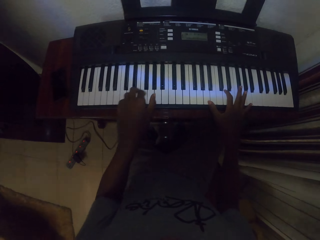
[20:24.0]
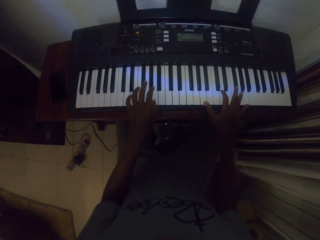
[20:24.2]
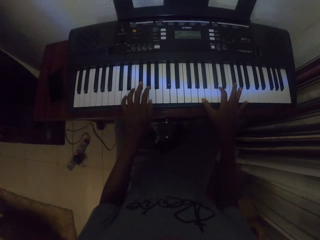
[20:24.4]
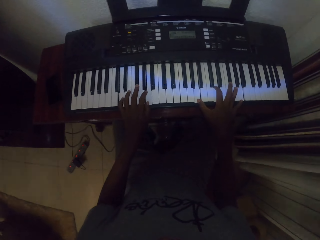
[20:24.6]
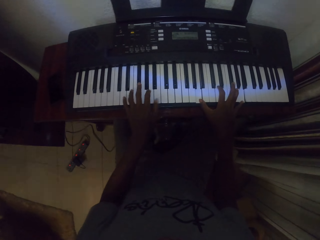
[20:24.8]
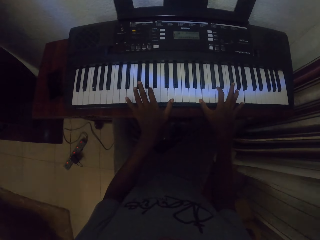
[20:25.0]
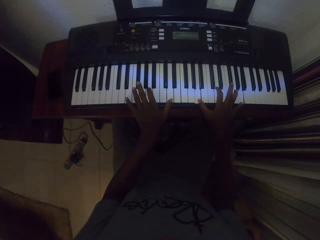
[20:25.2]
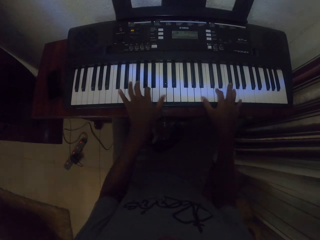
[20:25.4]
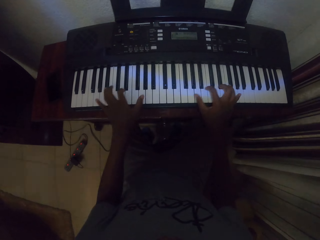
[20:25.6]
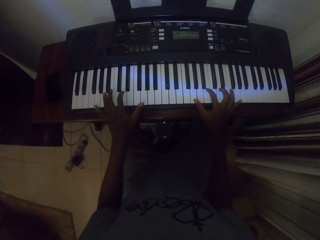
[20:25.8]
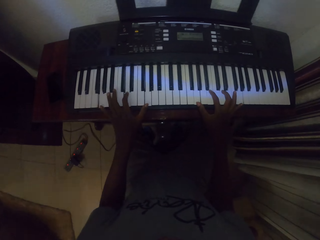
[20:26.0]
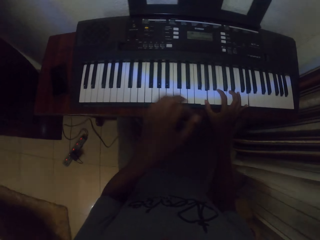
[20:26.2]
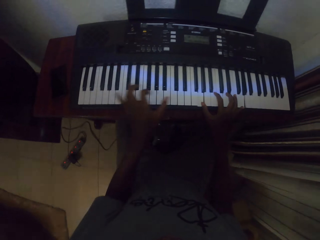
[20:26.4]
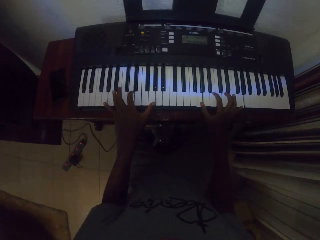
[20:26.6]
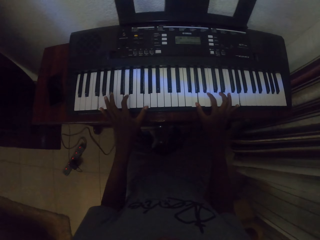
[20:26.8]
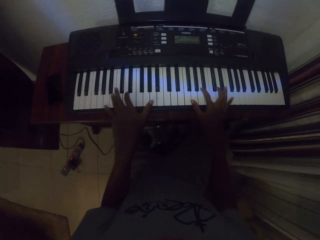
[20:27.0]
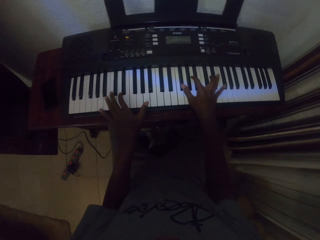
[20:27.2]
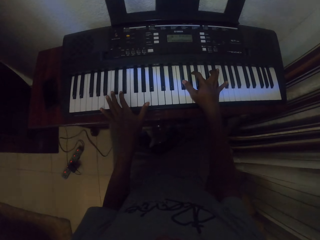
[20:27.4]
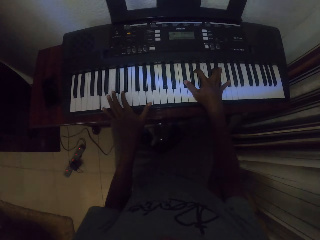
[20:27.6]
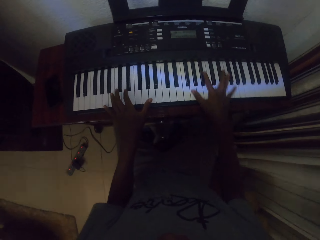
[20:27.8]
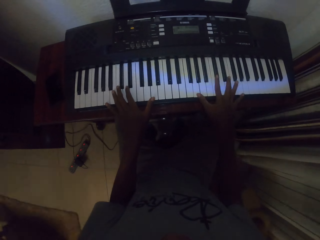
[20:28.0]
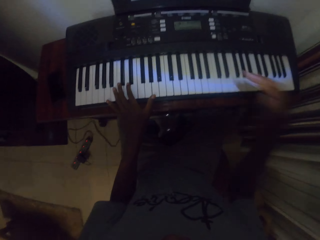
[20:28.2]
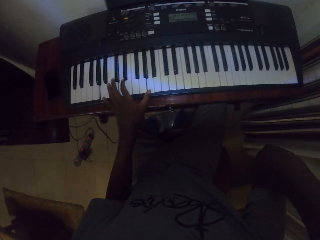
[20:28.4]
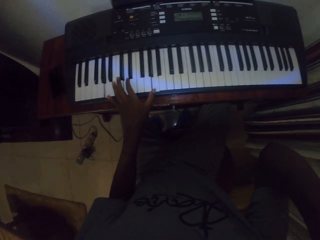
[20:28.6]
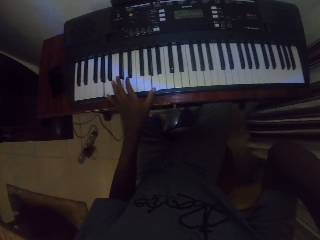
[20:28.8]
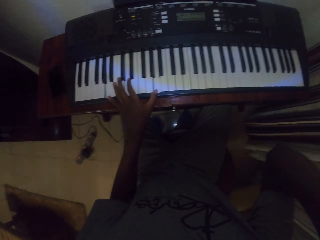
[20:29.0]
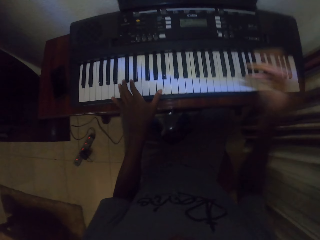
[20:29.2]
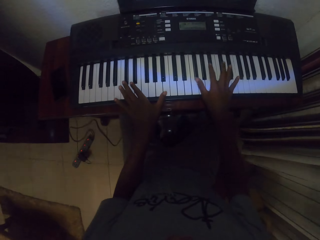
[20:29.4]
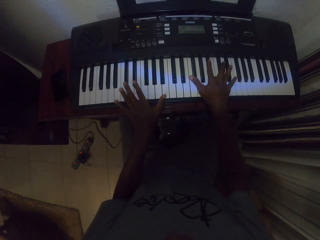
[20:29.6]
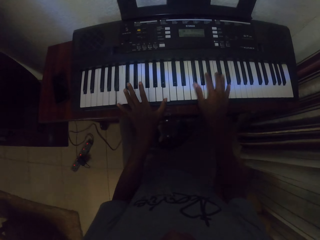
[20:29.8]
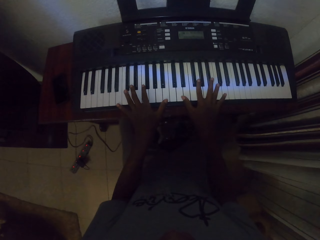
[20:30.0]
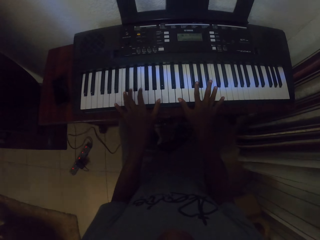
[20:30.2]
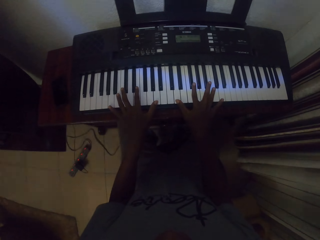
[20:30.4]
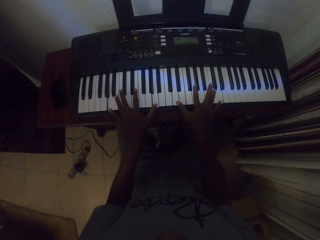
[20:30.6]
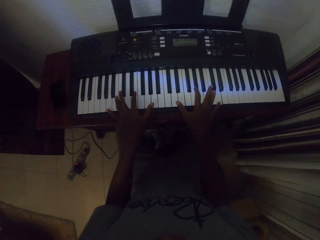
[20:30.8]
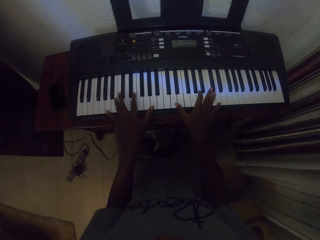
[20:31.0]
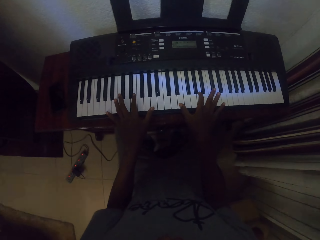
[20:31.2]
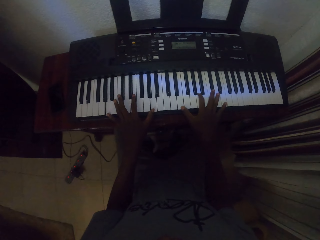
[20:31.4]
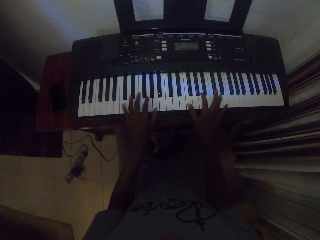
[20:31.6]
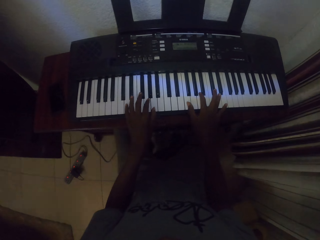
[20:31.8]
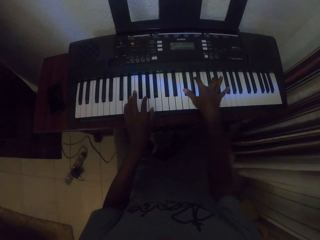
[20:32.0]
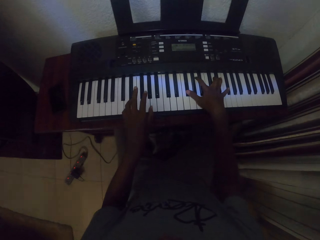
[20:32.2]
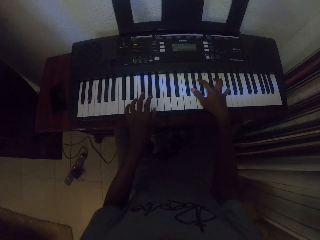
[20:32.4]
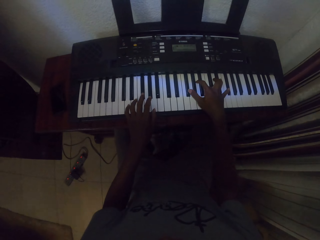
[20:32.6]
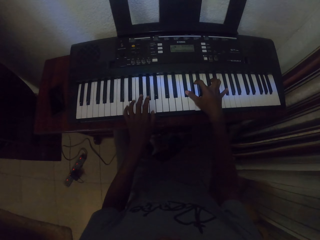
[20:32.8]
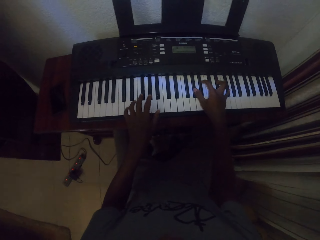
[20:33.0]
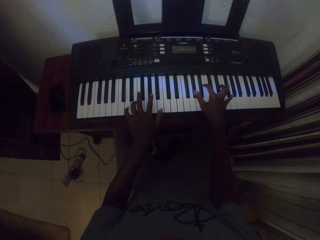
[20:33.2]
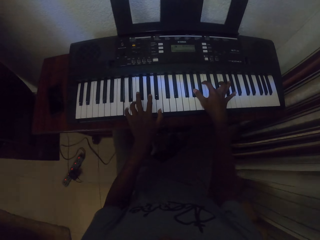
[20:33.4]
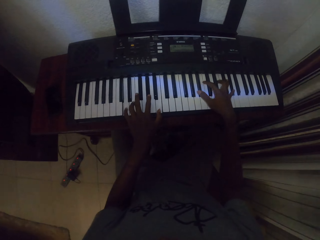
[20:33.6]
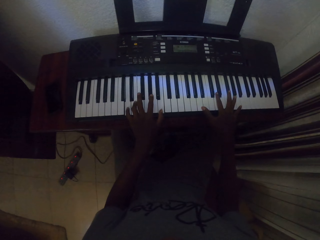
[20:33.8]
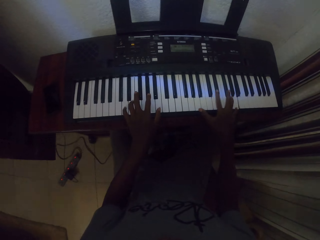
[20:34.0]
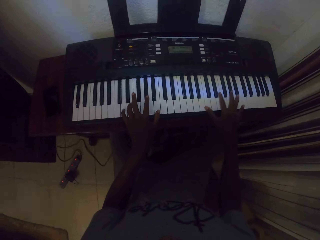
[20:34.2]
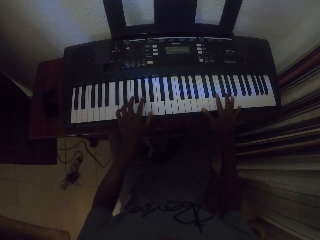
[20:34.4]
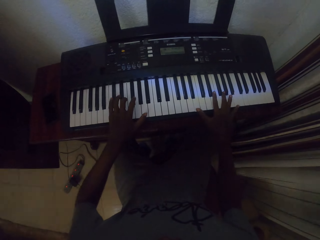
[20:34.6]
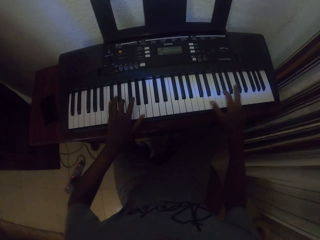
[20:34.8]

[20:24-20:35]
The camera wearer touches the ears. They play the piano.

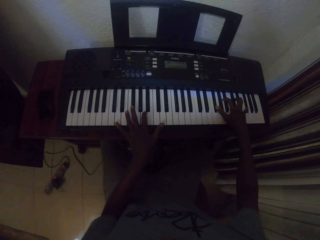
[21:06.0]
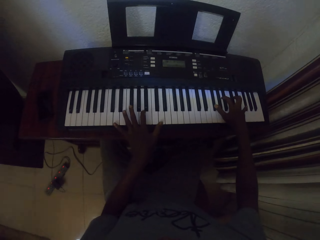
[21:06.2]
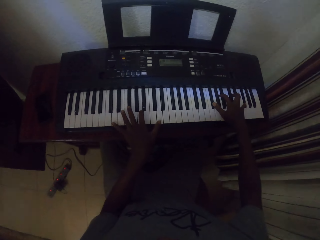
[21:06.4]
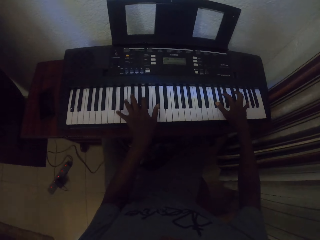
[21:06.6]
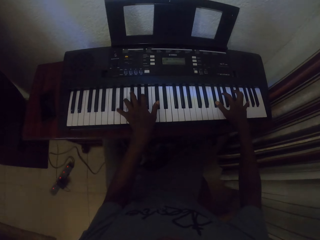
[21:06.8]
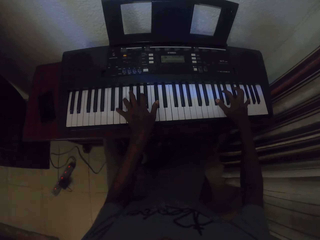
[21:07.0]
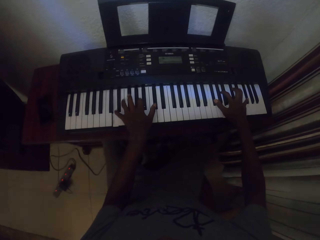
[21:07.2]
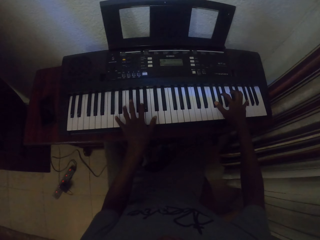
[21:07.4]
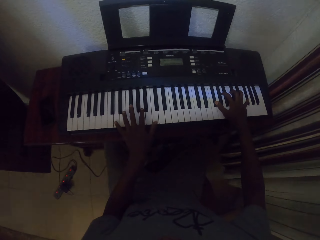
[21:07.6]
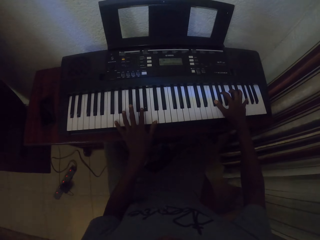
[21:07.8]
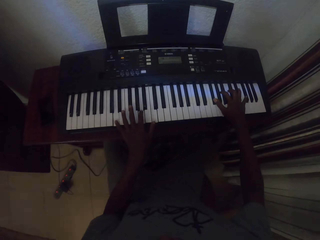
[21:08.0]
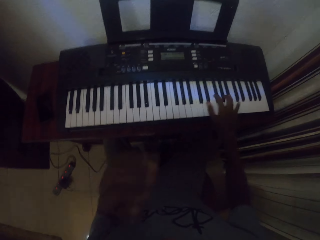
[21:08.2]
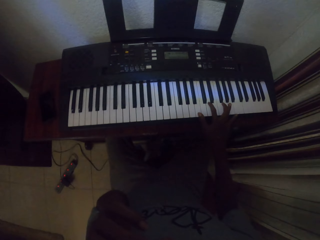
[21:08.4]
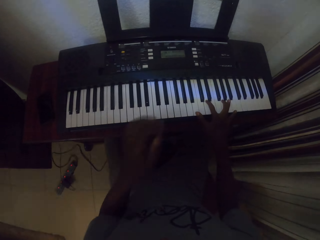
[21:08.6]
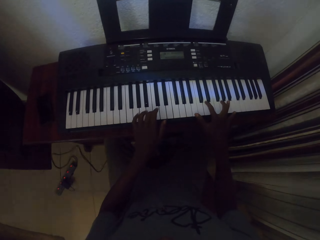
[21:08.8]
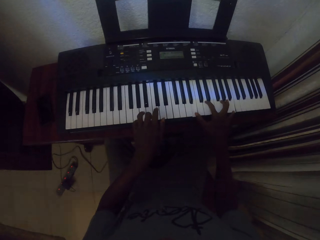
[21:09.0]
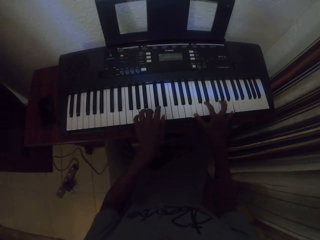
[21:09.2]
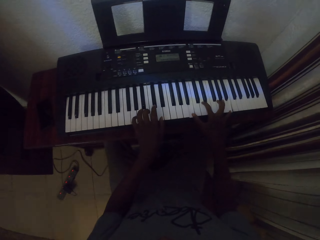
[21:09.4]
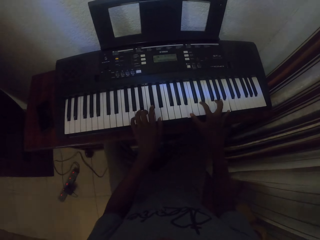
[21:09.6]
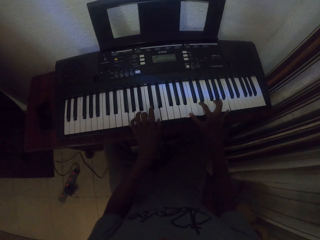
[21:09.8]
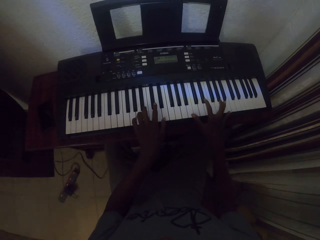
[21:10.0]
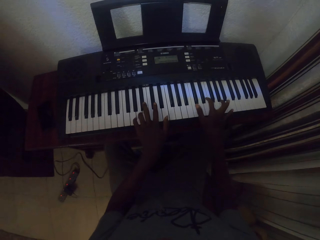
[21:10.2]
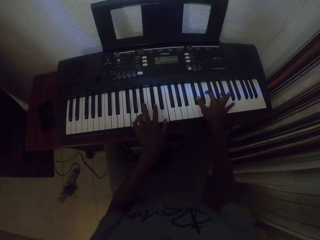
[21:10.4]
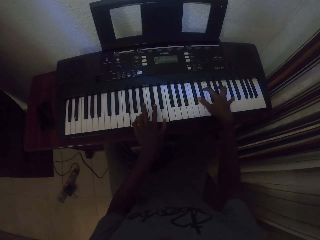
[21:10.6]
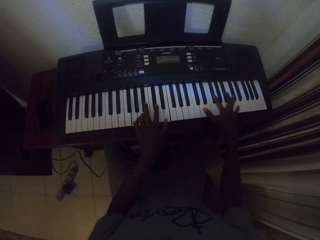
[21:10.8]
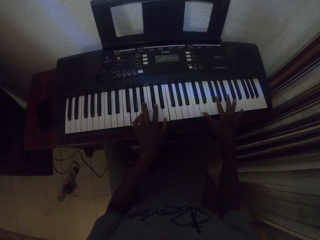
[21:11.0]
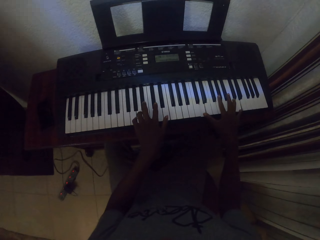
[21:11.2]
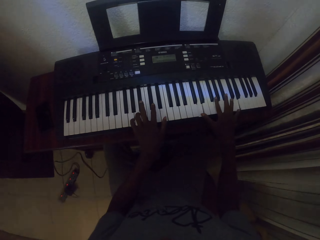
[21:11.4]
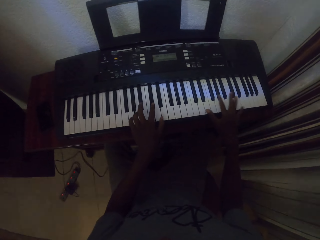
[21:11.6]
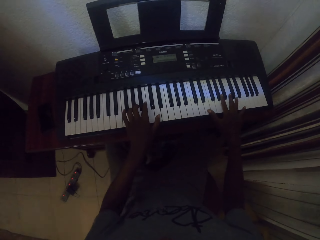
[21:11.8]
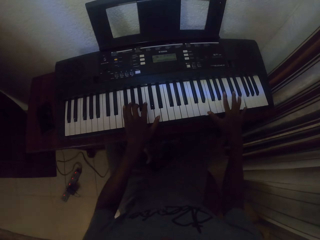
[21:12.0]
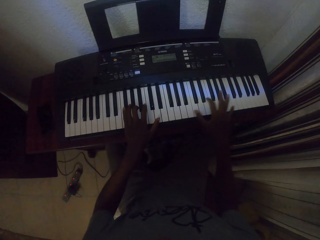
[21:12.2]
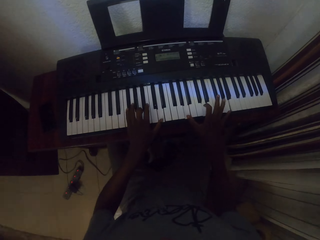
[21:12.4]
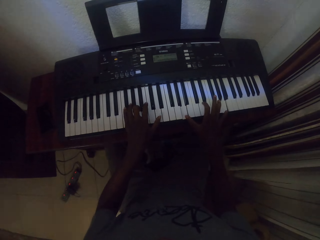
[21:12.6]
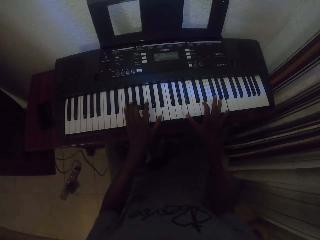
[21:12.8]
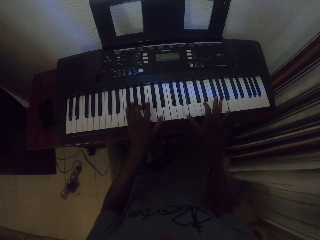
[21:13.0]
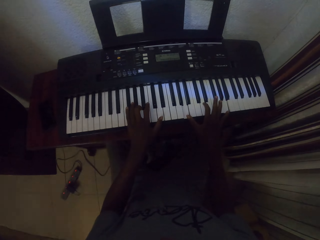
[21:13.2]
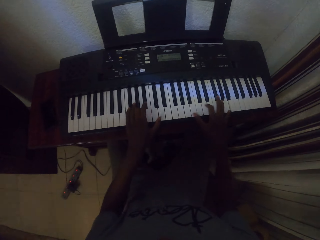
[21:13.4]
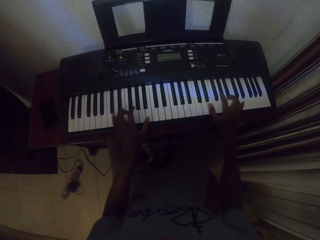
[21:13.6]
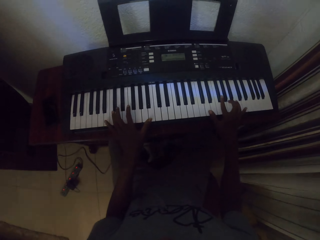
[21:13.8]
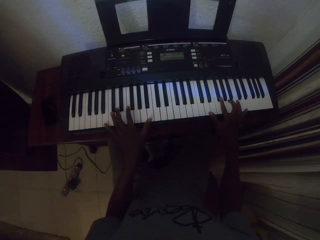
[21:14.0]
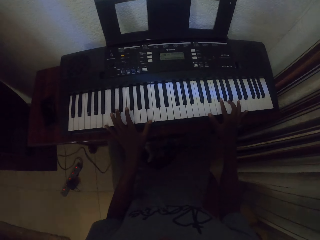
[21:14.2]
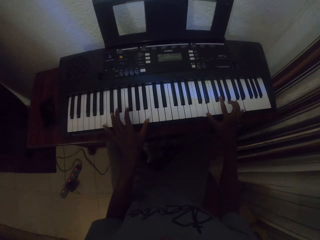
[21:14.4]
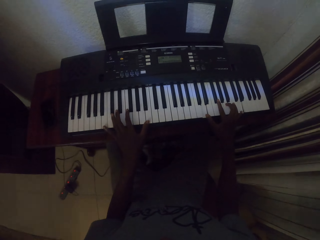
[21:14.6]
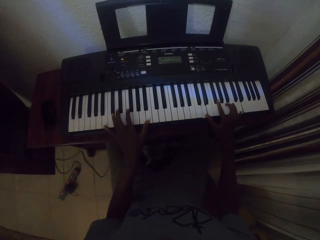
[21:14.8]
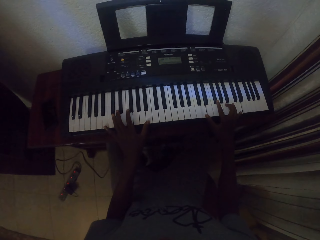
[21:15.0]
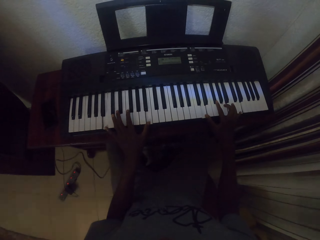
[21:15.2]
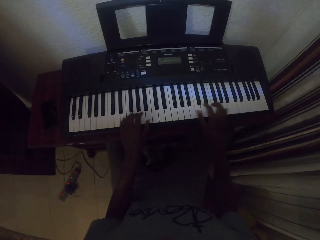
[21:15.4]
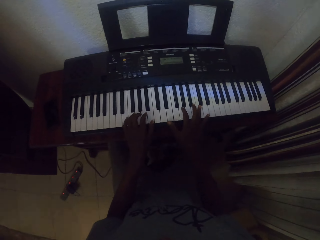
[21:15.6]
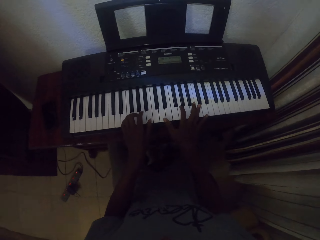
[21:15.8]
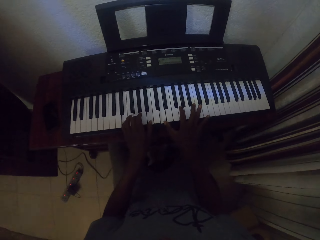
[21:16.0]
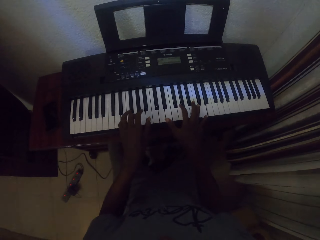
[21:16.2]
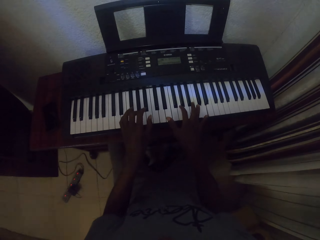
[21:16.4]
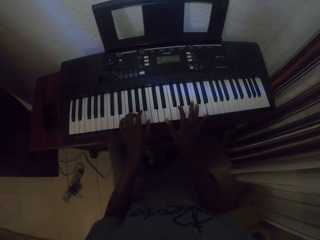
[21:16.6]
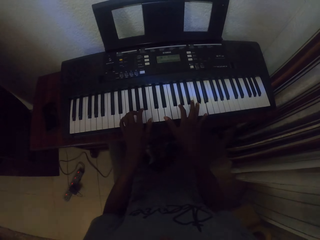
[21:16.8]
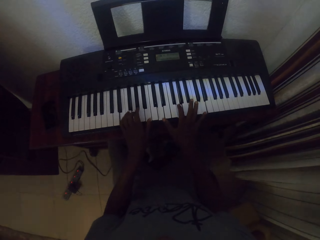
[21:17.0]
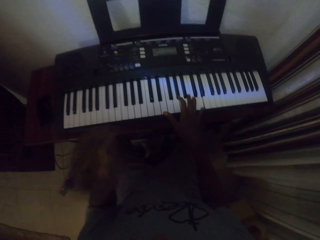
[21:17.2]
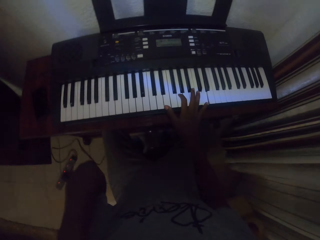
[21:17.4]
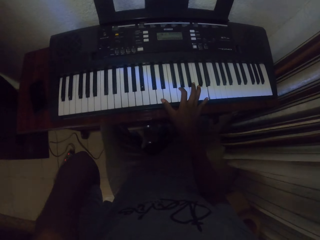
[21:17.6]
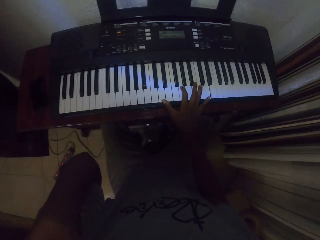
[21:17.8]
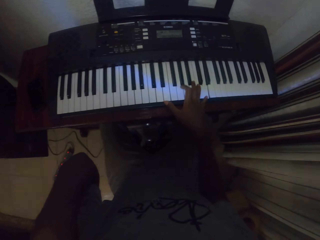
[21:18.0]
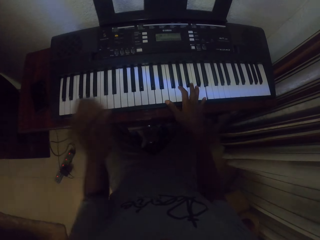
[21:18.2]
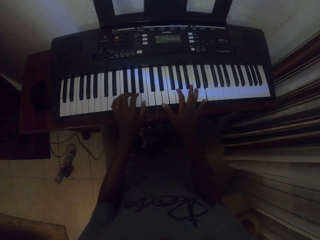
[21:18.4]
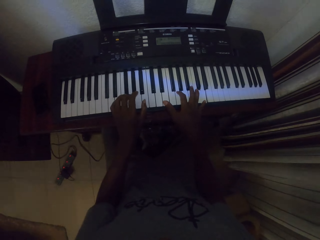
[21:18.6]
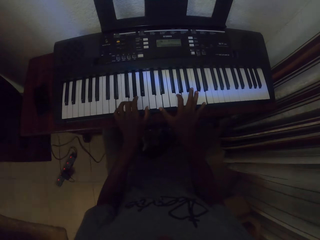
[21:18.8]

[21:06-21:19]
The camera wearer touches the nose. They play the piano. They touch the ears.
